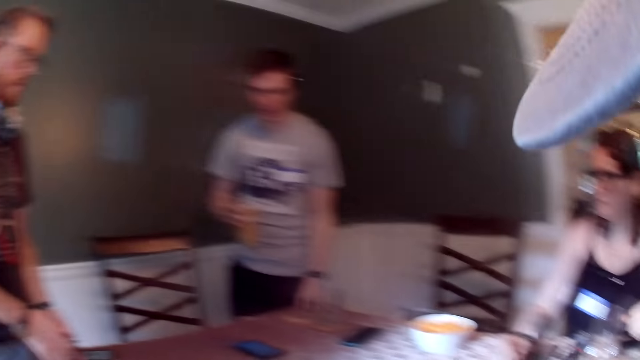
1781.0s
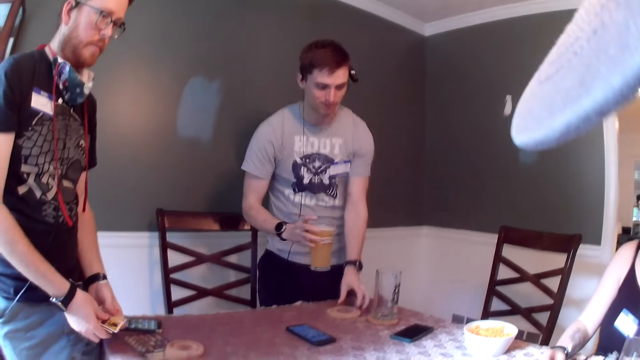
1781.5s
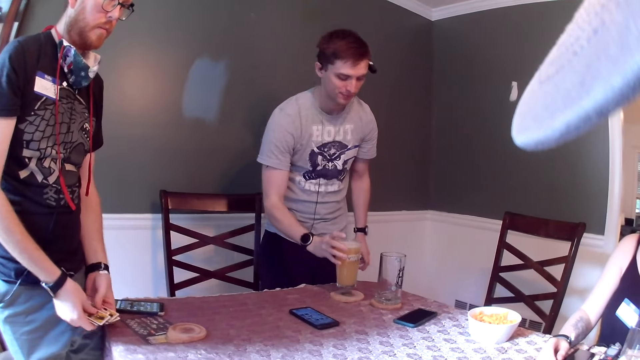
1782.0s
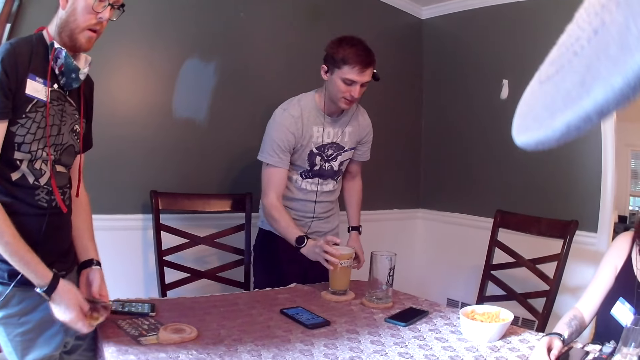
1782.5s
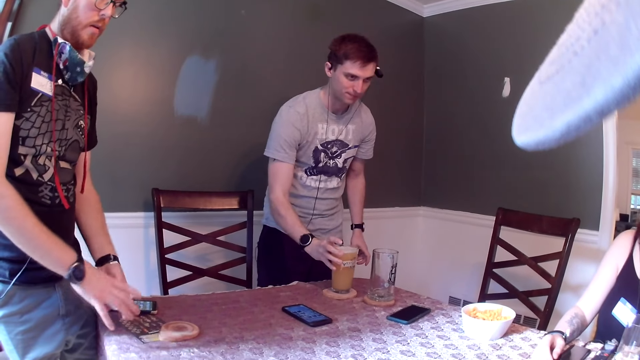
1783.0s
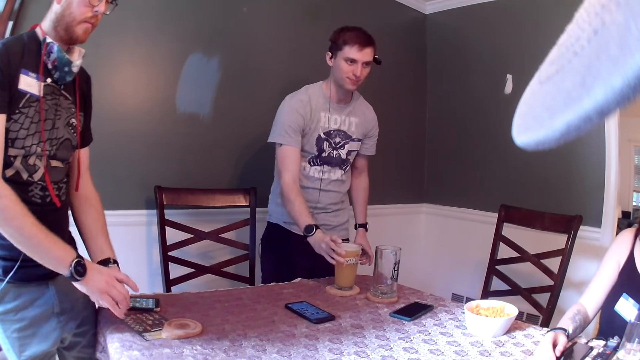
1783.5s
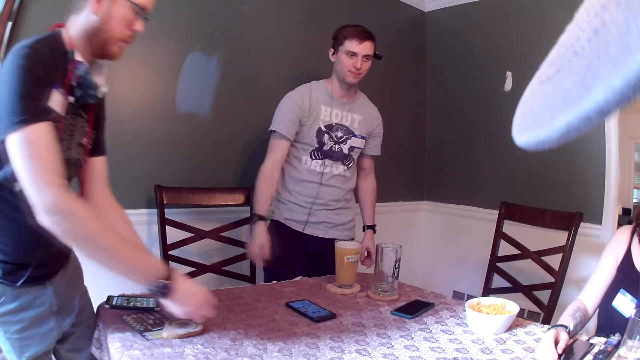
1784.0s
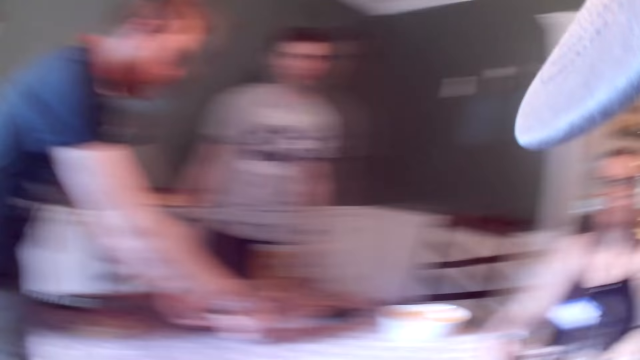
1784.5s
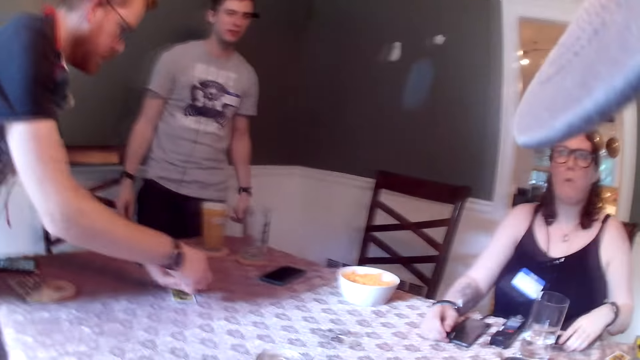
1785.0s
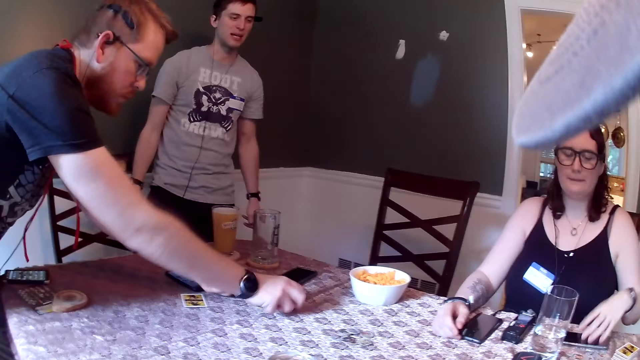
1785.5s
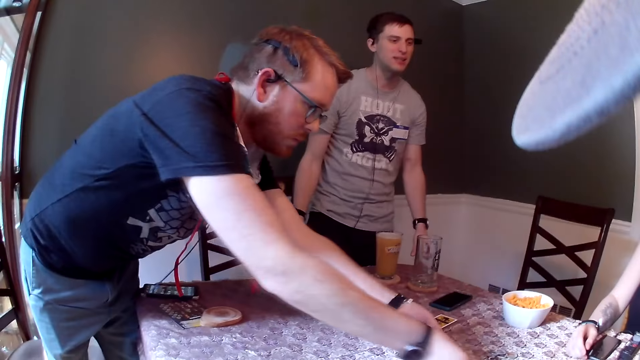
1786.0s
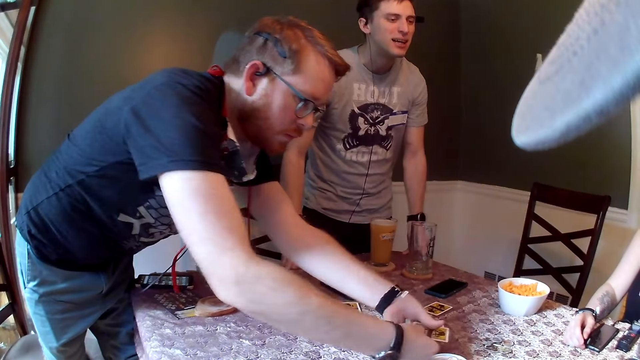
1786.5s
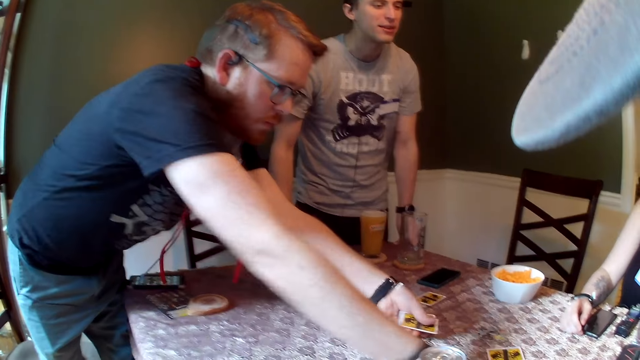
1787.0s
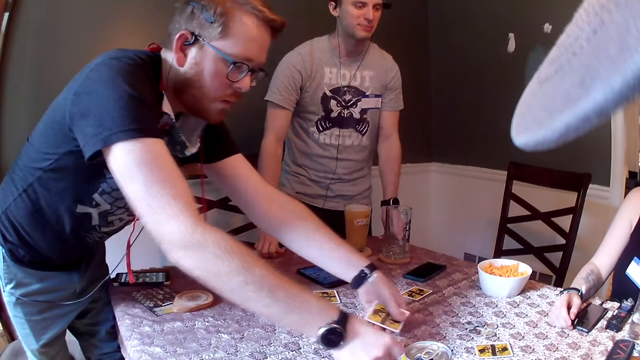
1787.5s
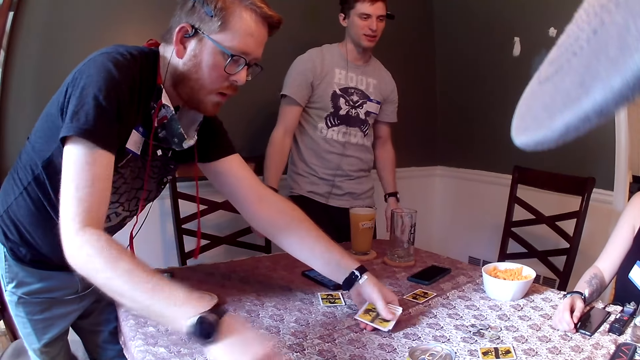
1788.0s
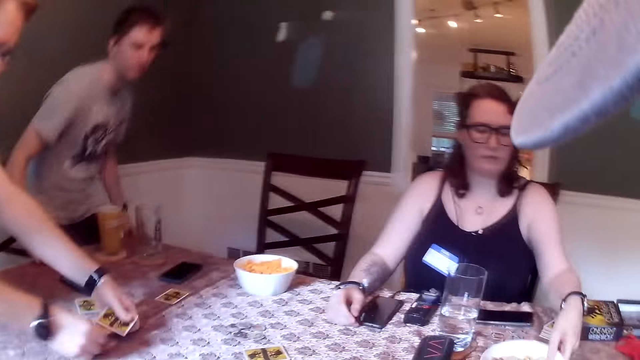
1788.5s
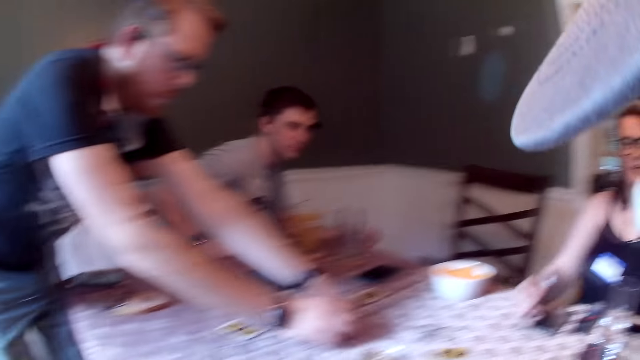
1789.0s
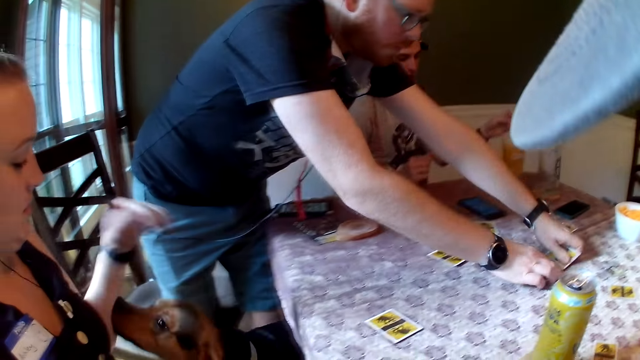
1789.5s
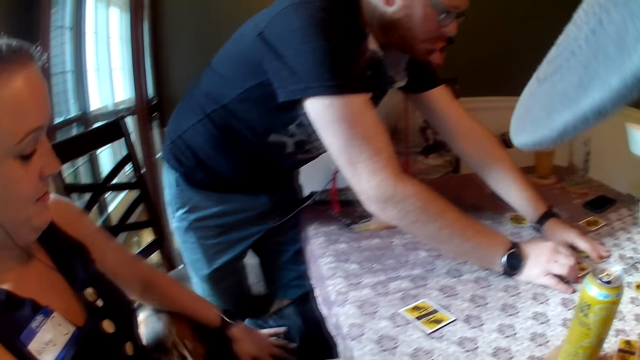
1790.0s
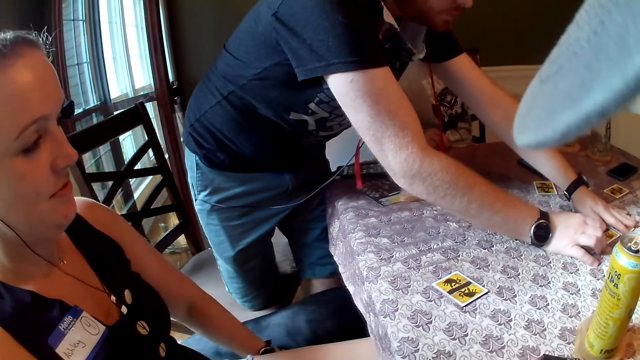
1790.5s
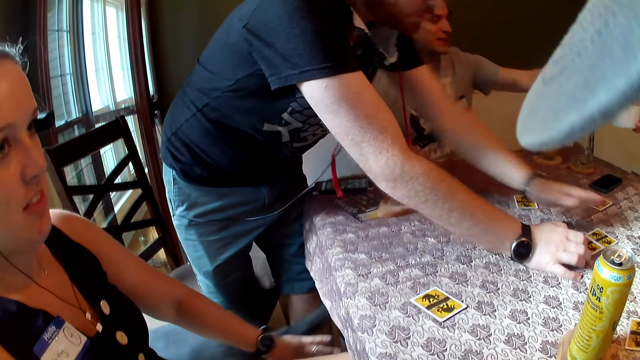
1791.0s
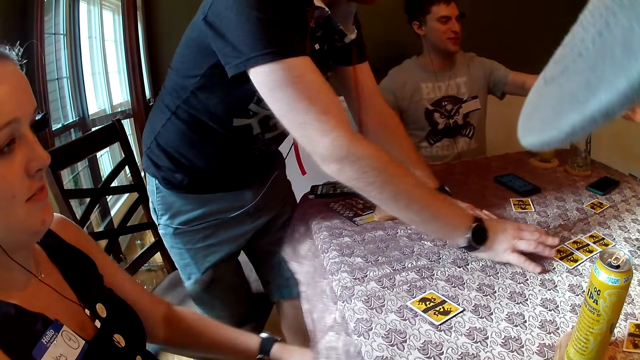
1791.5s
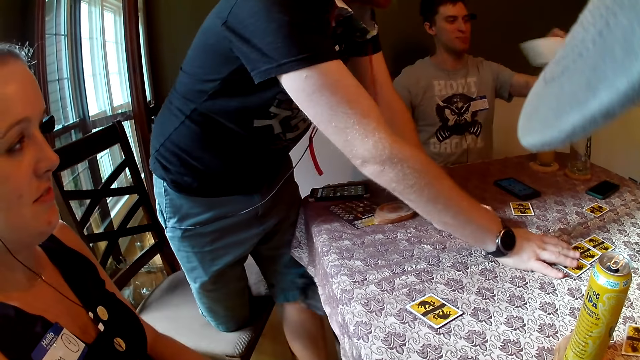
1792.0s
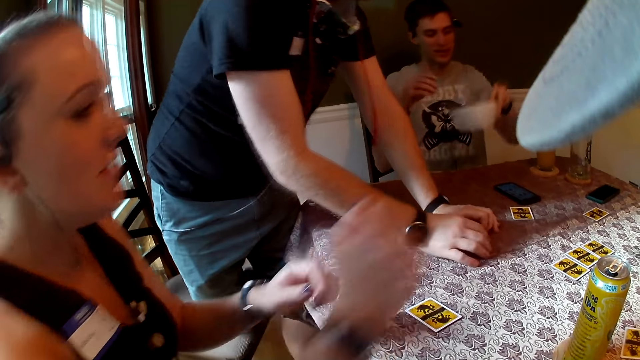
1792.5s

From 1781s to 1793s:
A man moves a coaster across the dining table. He places a glass cup on the coaster on the dining table with his right hand. Another man places game cards on the table with his right hand. The first man places both hands on the dining table. A woman picks a bowl on the dining table with her left hand. The first man sits on the chair. Another woman interacts with the dog. The first woman passes the bowl in her left hand to the first man.

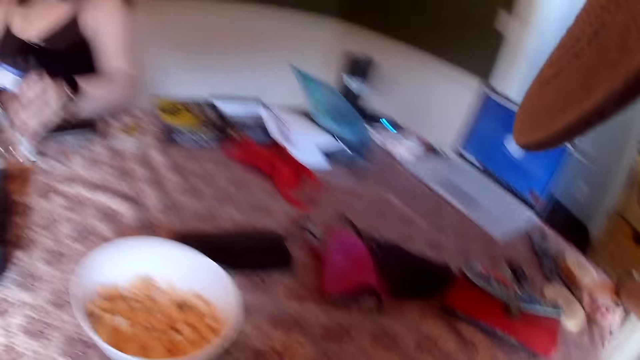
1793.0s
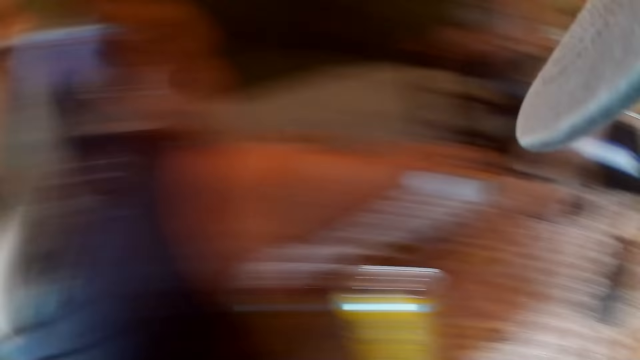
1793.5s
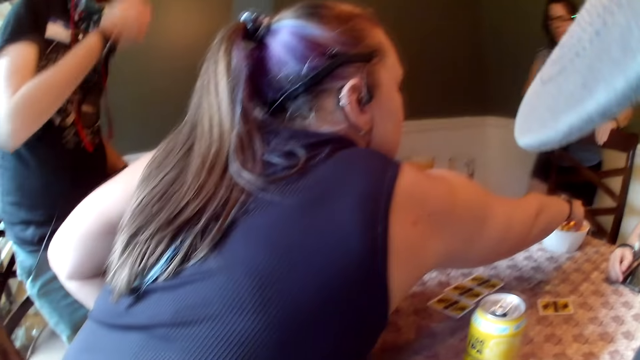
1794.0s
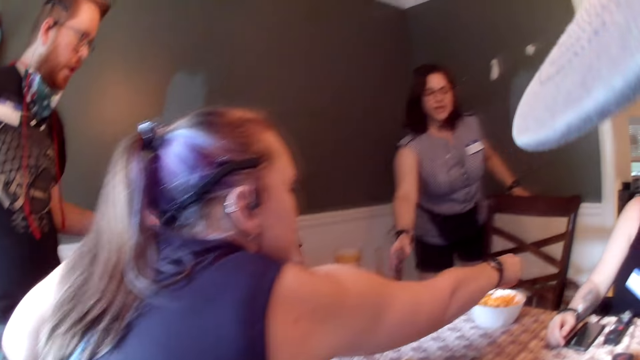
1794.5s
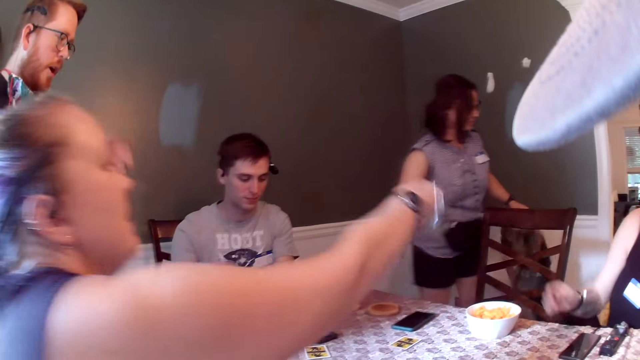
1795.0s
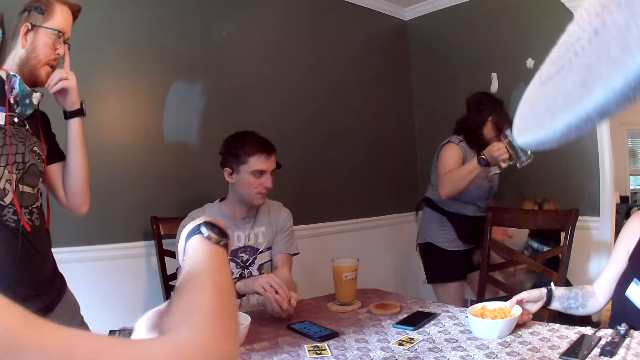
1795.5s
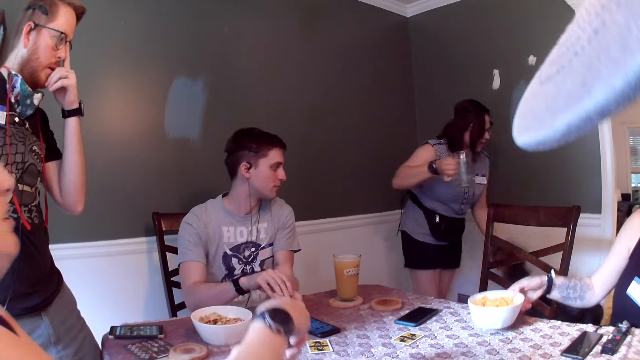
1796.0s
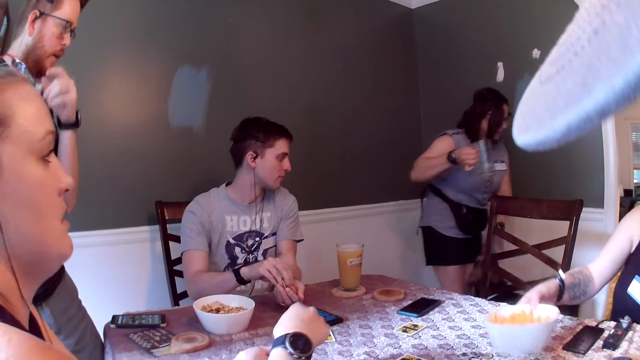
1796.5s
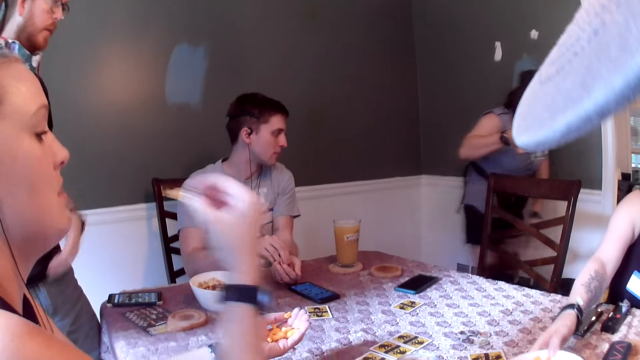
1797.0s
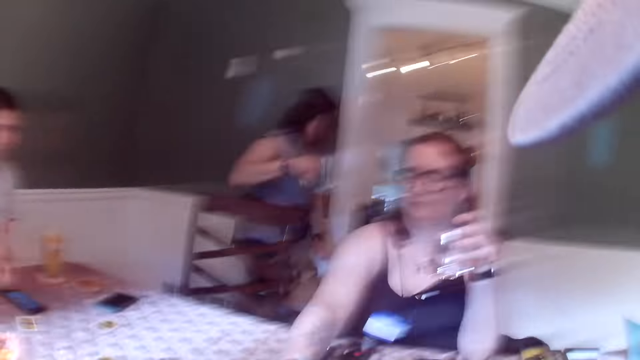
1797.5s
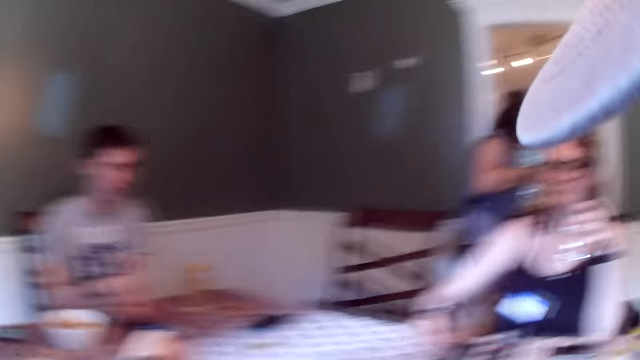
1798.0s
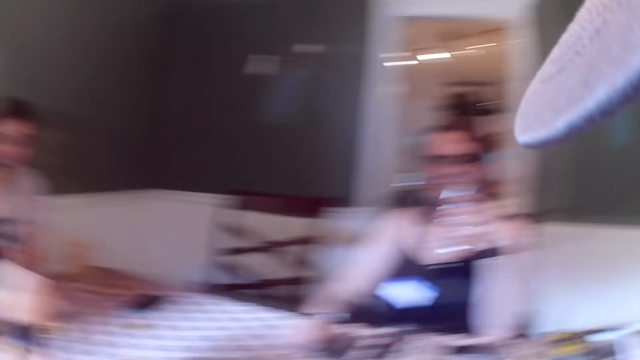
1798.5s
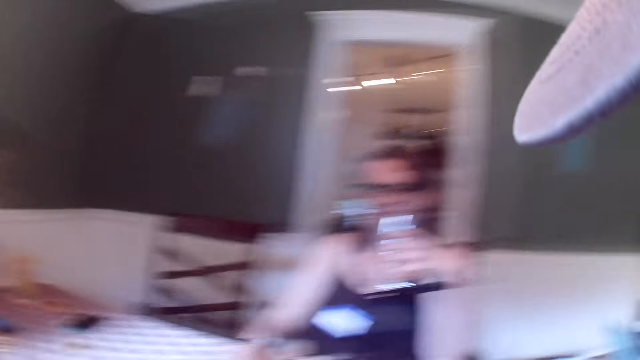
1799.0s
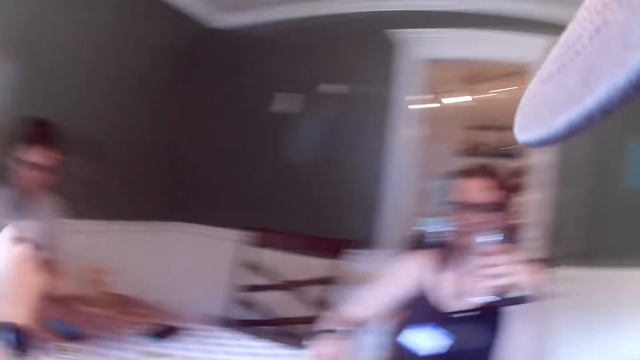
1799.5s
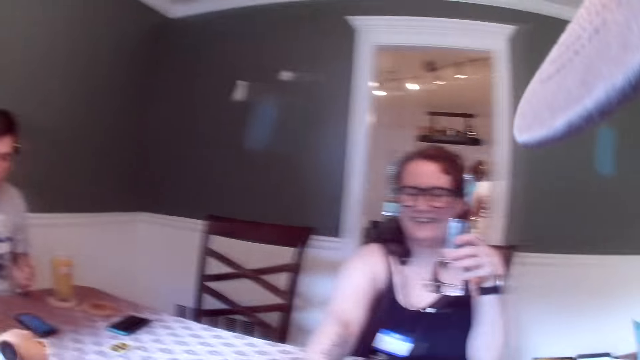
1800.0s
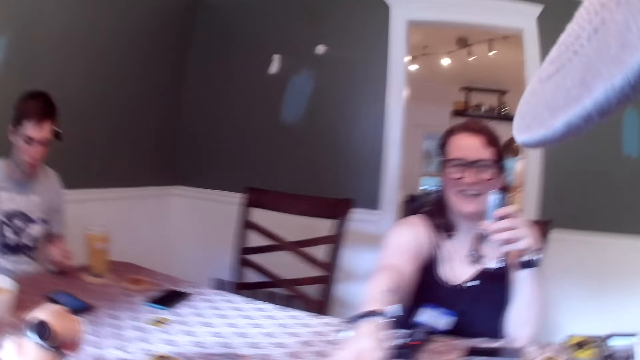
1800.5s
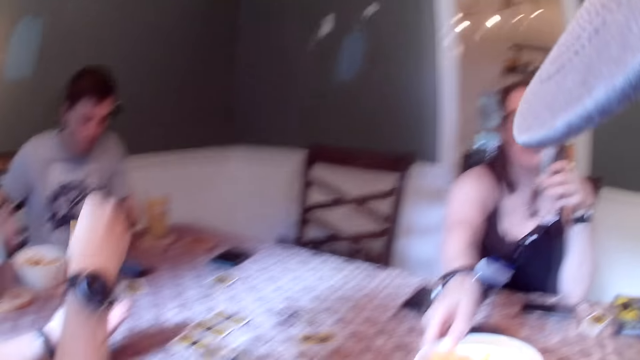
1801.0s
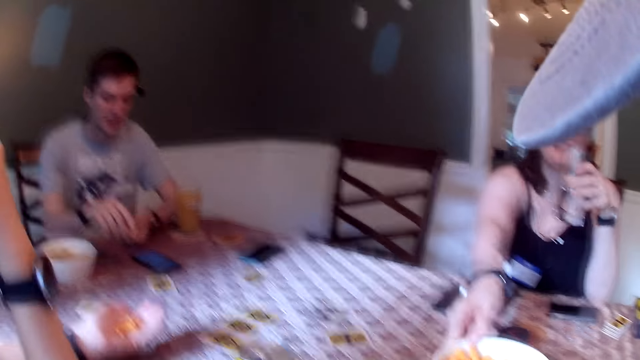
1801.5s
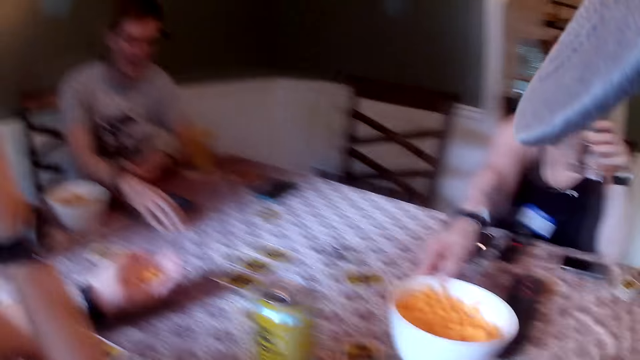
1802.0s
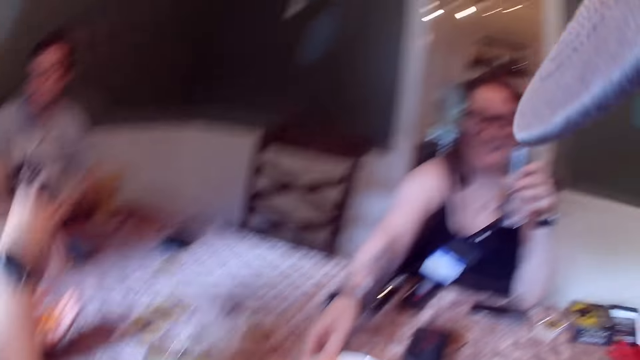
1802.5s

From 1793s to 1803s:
A man picks a chip with his right hand from the bowl in his left hand. A woman picks a glass cup from the dining table. Another woman picks a chip from a bowl on the dining table with her right hand. A third woman picks a glass cup from the dining table with her right hand. The man passes the chips in his right hand to his left hand. The second woman passes the chips in her right hand to her left hand. The third woman interacts with the dog. Another man touches his nose with his right hand. The first woman moves the bowl on the dining table with her right hand. The second woman eats the chips in her right hand and picks chips from her left hand with her right hand. The third woman walks into the kitchen from the dining area. The second woman eats the chips in her right hand. The first man eats the chips in his right hand. The second woman picks chips from her left hand with her right hand and eats the chips in her right hand. The camera wearer talks to the second woman. The first woman places the bowl in her right hand on the dining table in front of the camera wearer. The first man moves a game card across the dining table with his right hand.
